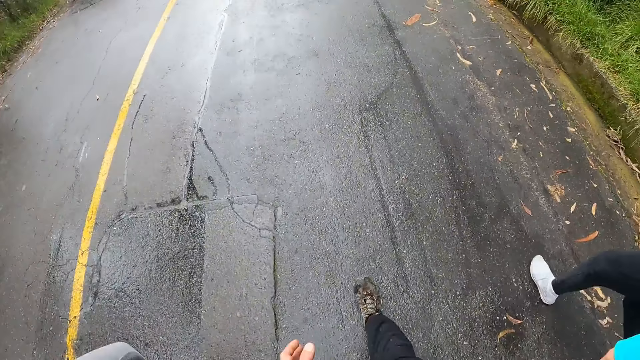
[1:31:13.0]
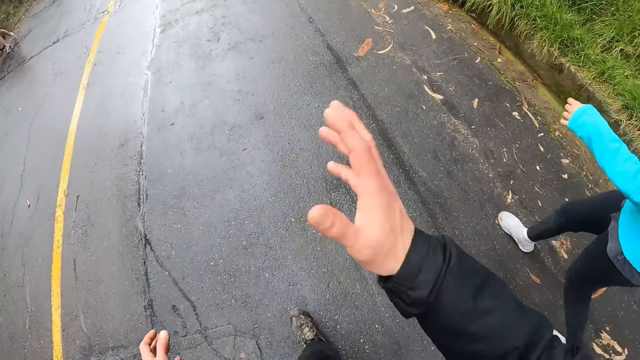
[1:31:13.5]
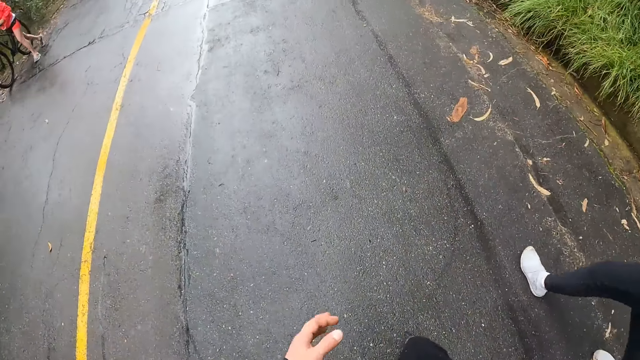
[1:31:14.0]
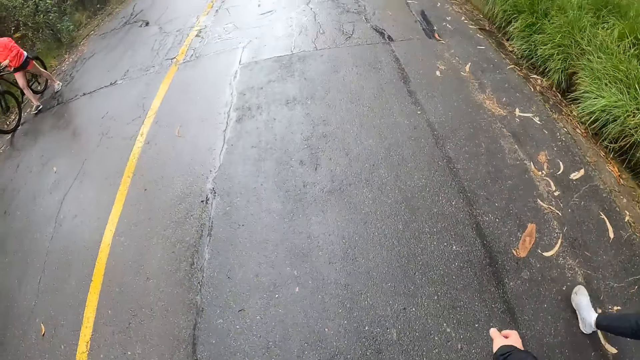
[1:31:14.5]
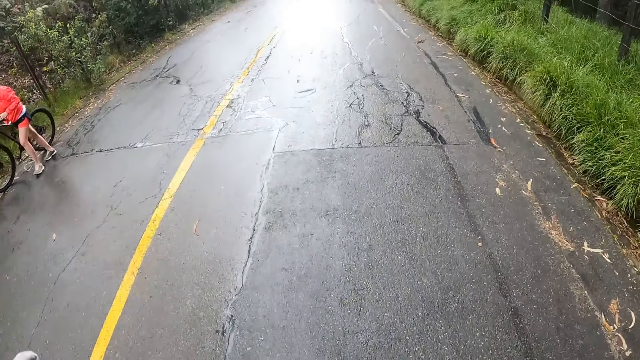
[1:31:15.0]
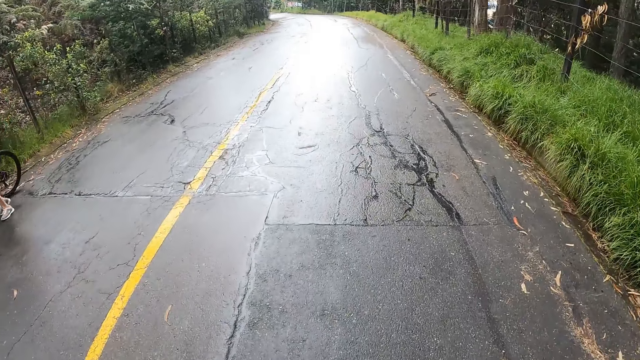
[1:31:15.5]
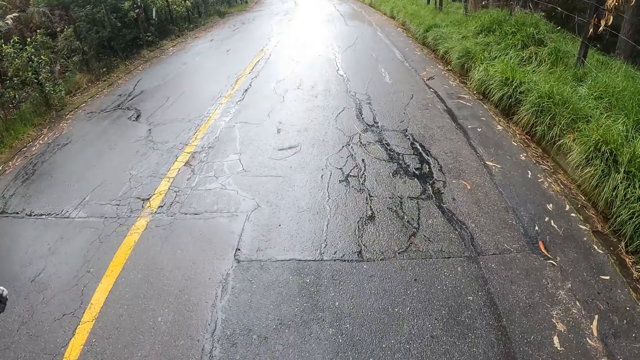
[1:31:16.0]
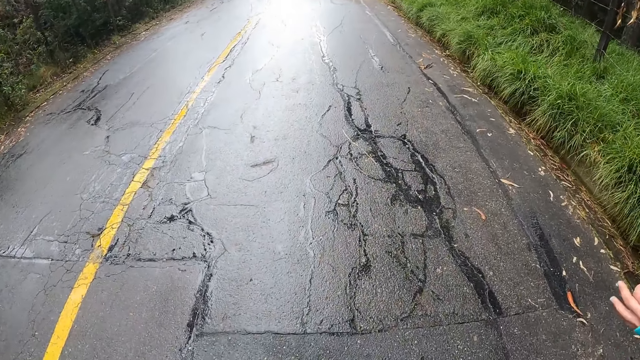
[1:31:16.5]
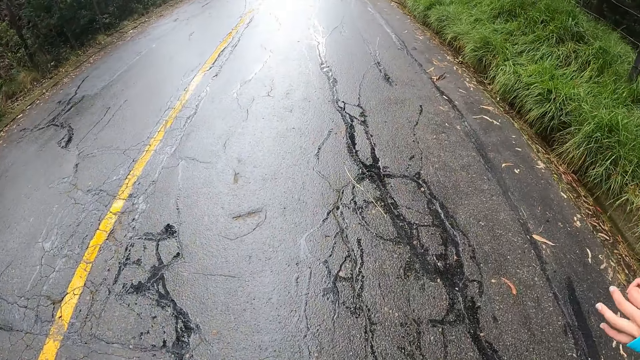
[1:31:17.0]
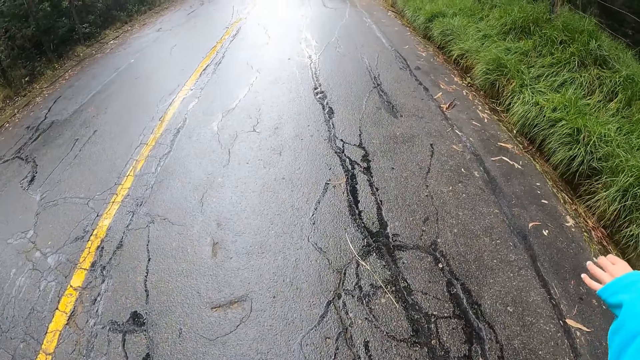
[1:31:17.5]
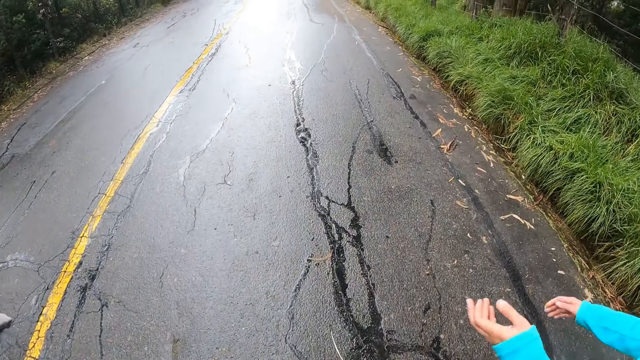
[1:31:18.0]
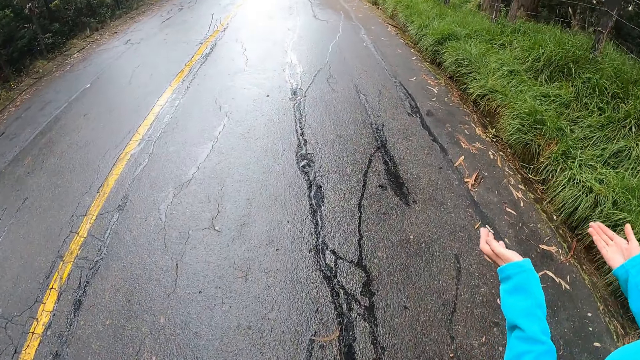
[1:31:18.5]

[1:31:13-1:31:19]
A man pushes a bicycle past the camera wearer.

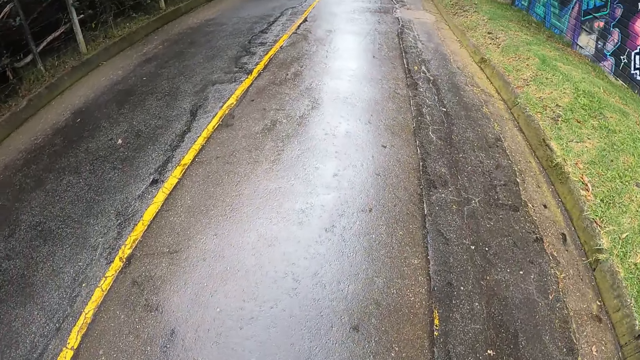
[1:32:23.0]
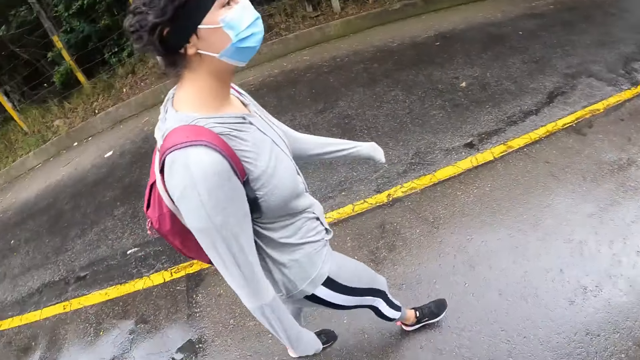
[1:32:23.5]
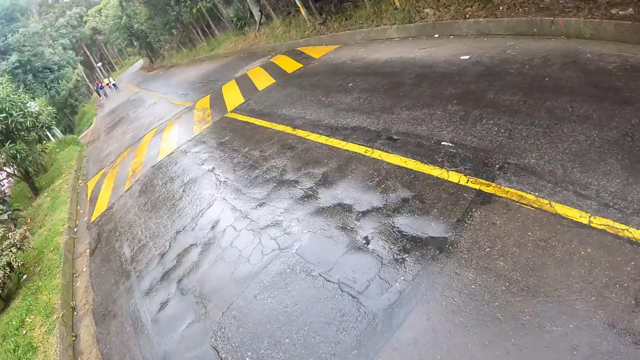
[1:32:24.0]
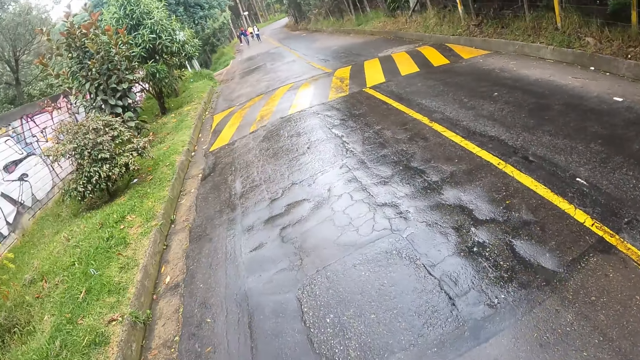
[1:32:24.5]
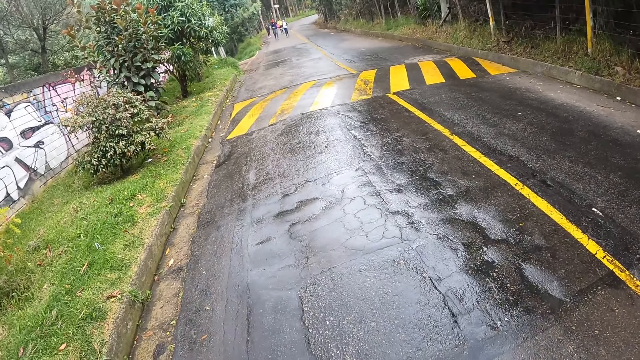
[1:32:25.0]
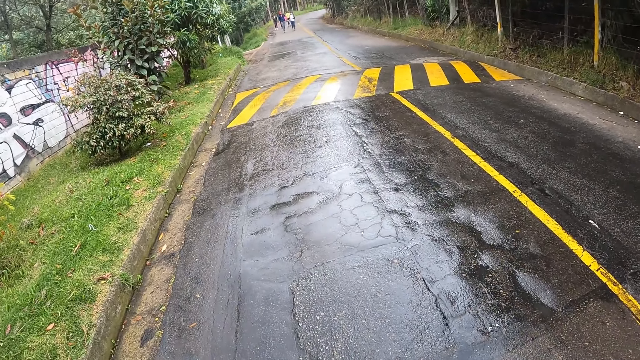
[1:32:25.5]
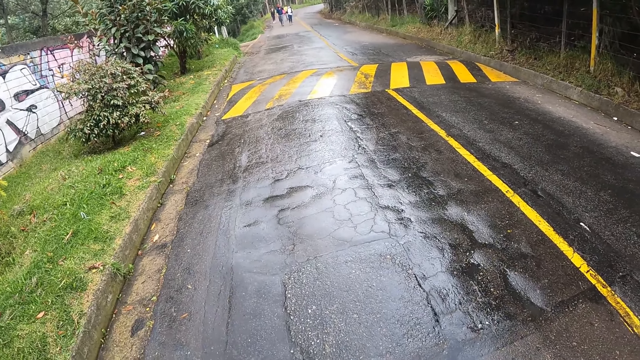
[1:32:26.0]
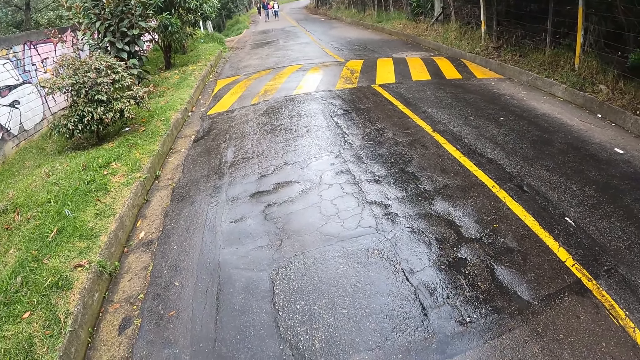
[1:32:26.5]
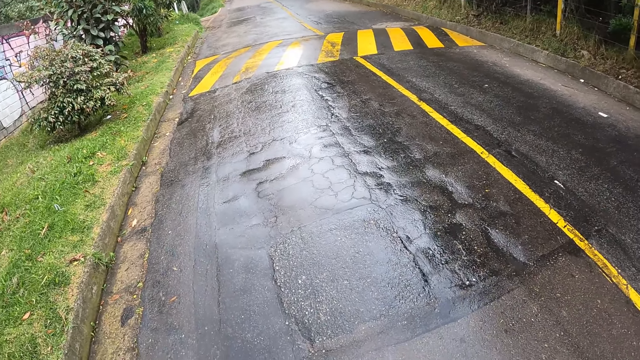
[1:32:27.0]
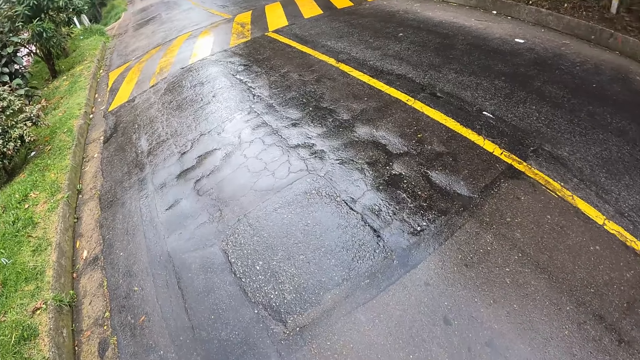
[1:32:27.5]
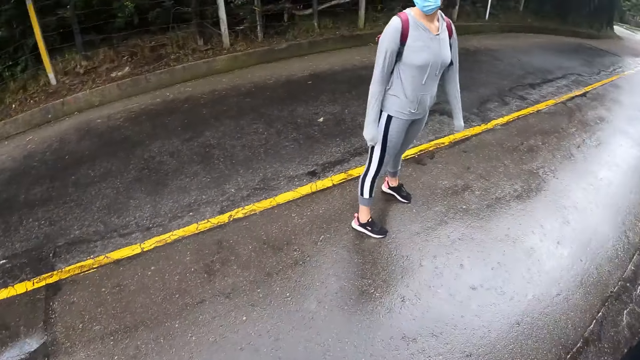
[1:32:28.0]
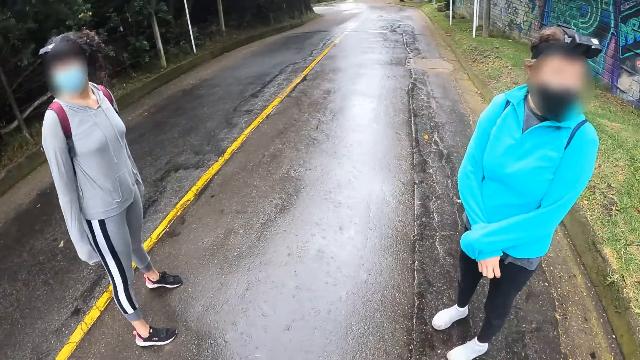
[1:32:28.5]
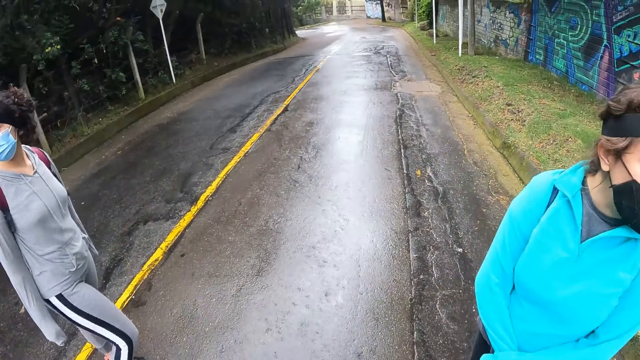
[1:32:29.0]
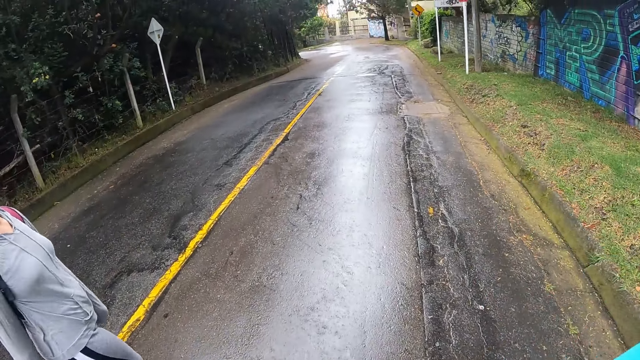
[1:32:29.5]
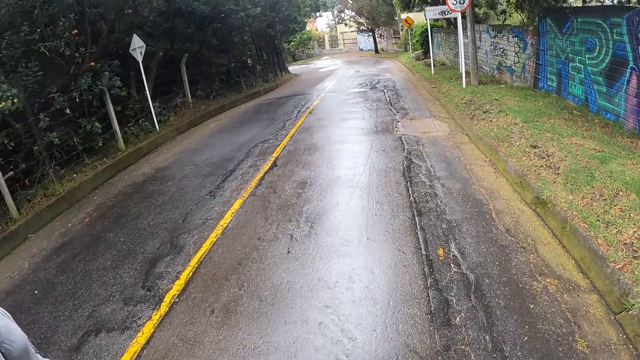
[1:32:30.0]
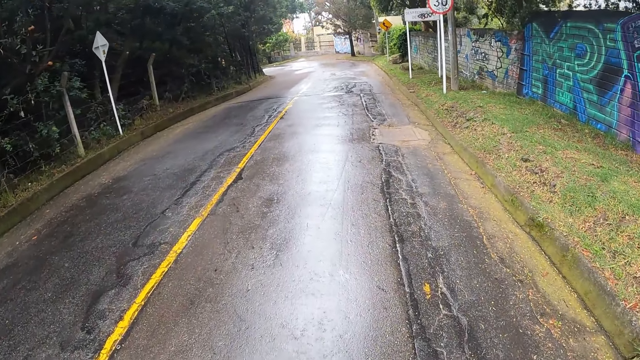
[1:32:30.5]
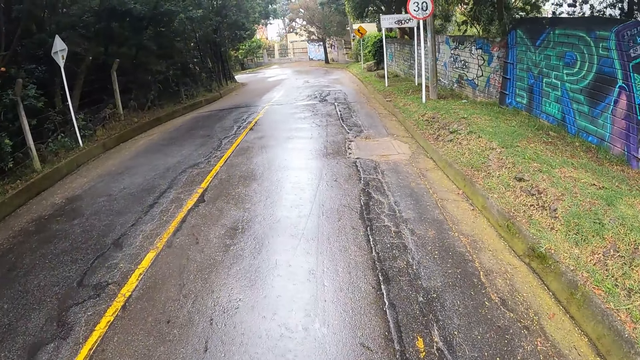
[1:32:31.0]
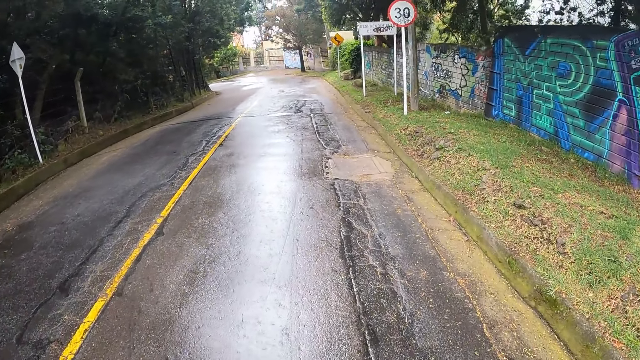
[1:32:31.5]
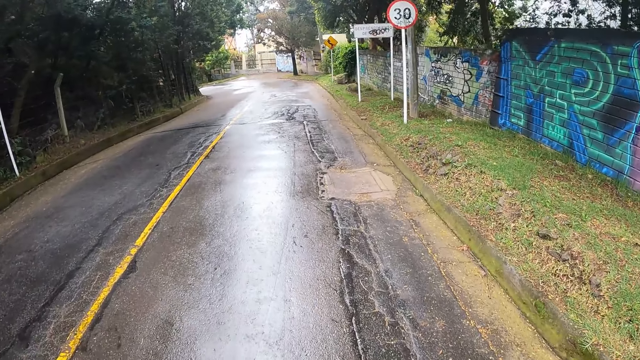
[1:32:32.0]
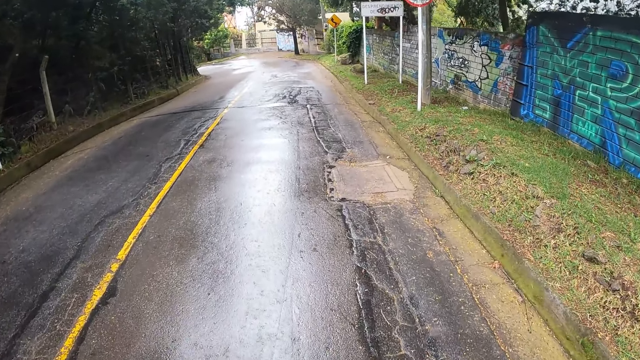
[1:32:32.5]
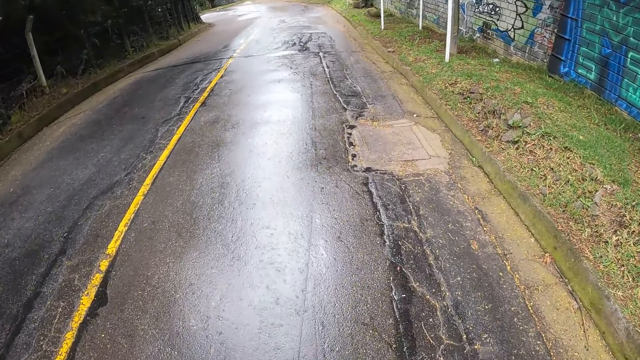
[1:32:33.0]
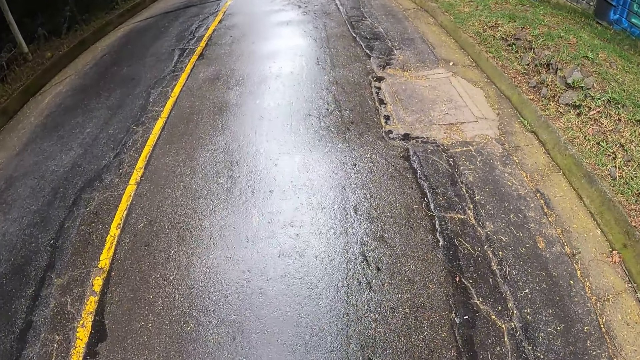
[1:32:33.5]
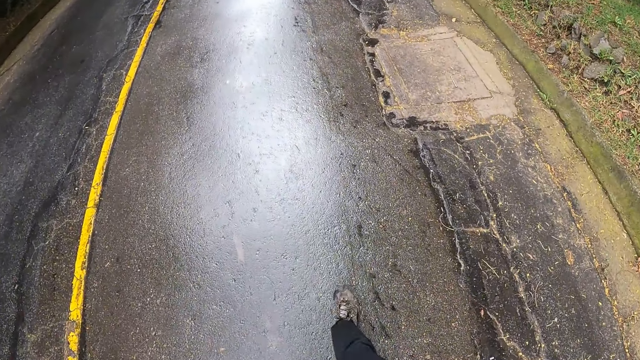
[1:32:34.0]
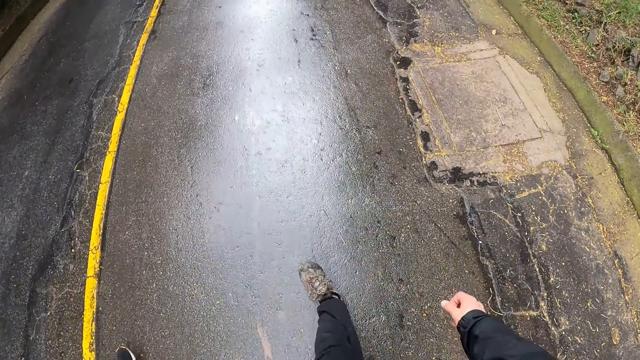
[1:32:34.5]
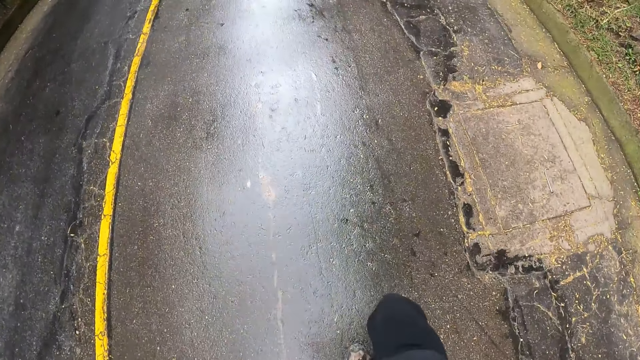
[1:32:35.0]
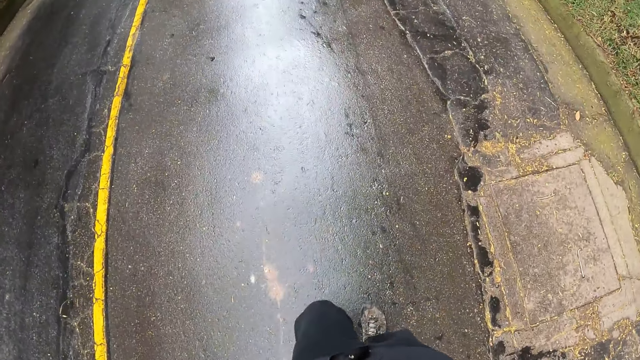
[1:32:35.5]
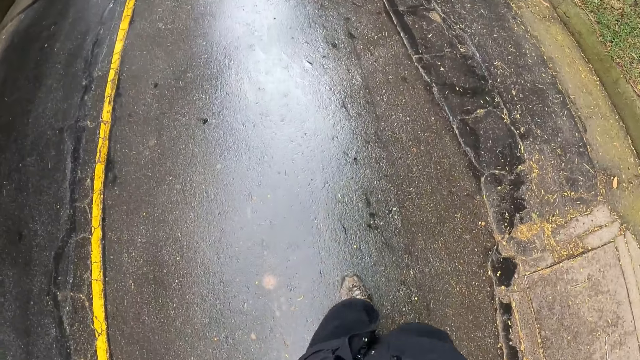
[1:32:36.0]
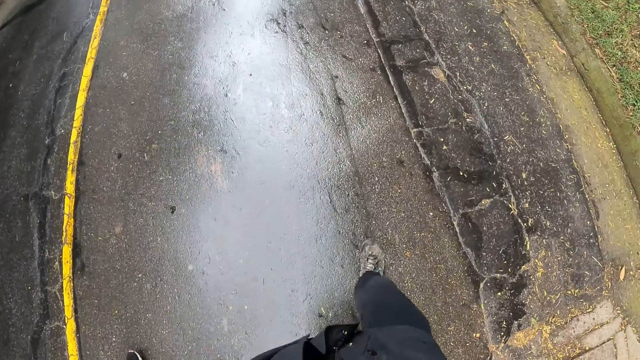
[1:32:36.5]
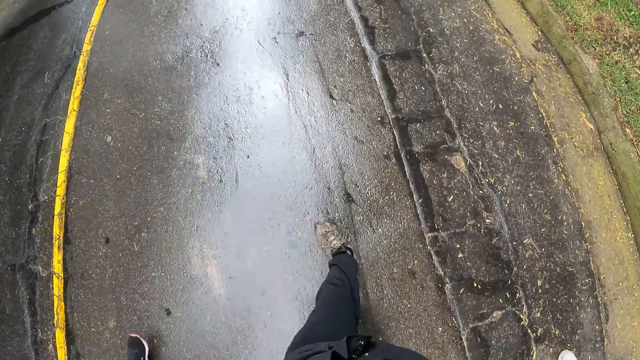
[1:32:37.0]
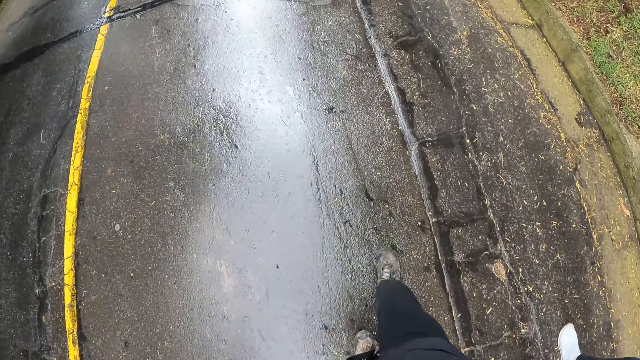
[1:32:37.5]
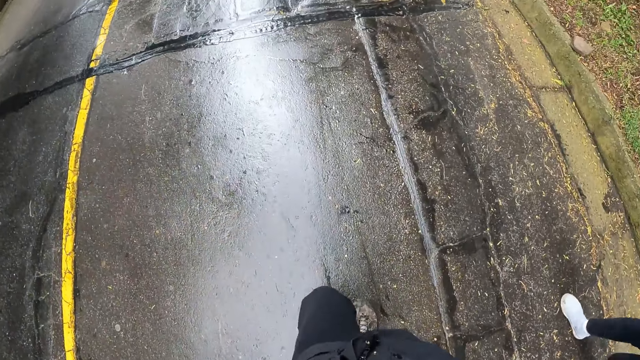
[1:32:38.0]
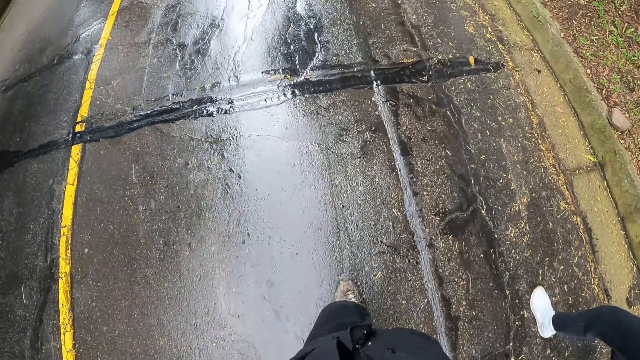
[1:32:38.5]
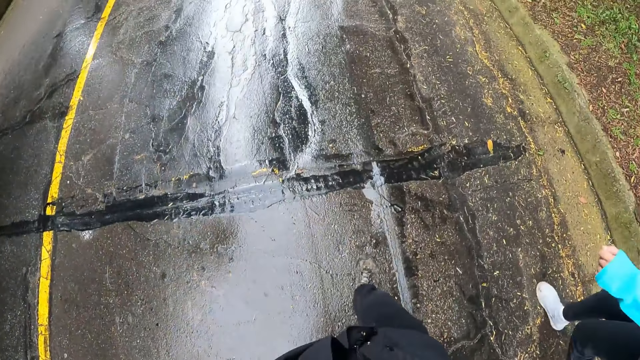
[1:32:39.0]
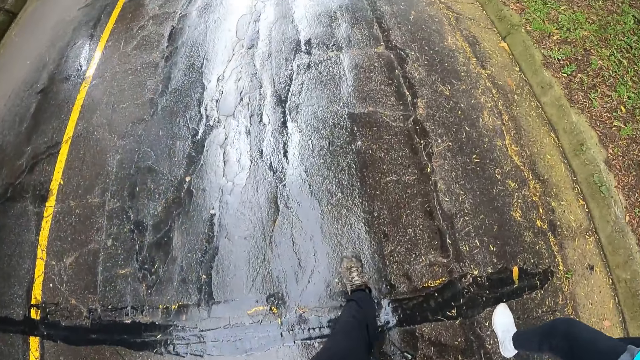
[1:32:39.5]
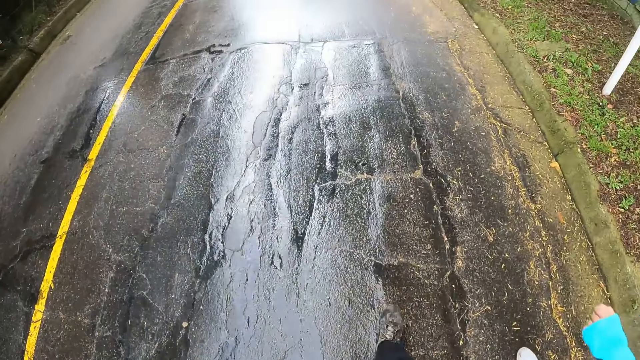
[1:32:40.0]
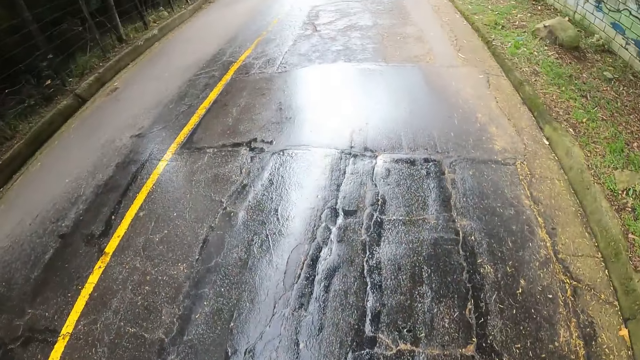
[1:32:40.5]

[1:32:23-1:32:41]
The camera wearer looks around. A woman walks on the road. The camera wearer walks down the road. Another woman walks on the road.
